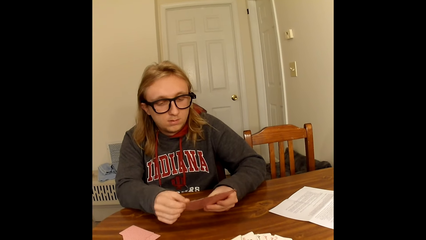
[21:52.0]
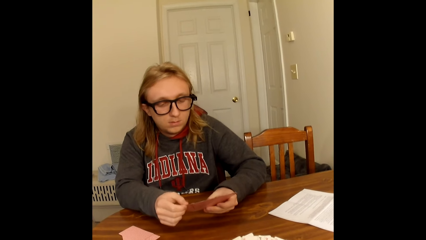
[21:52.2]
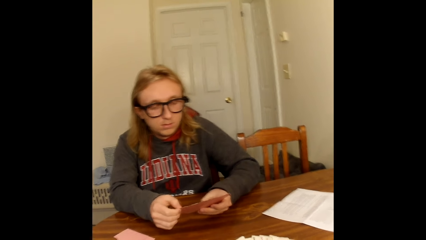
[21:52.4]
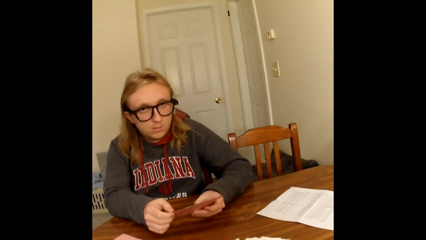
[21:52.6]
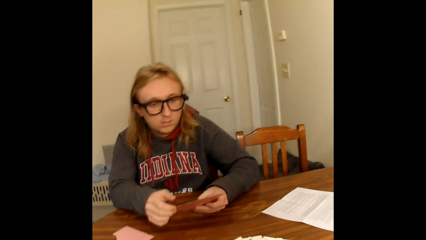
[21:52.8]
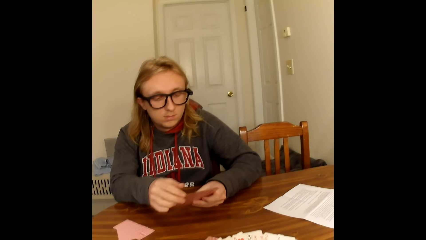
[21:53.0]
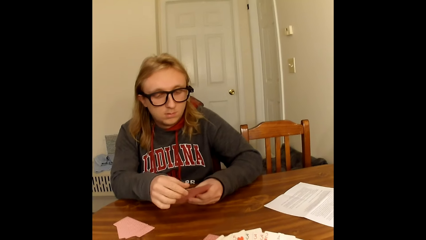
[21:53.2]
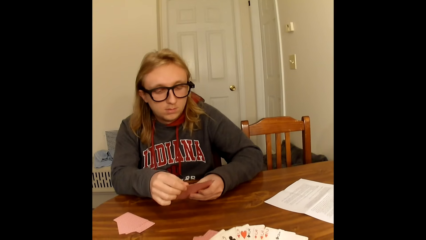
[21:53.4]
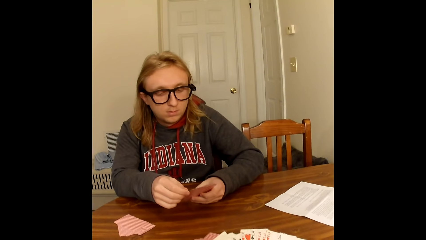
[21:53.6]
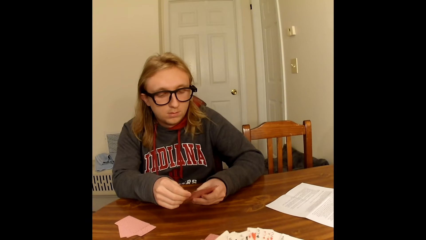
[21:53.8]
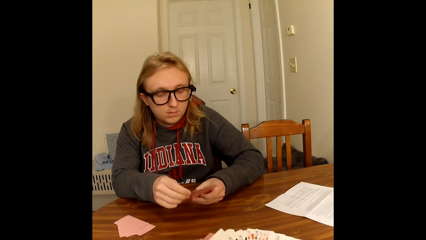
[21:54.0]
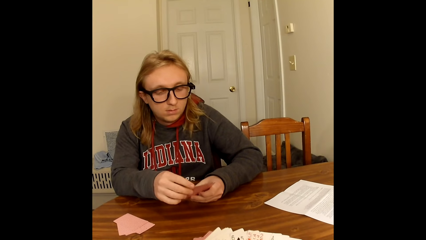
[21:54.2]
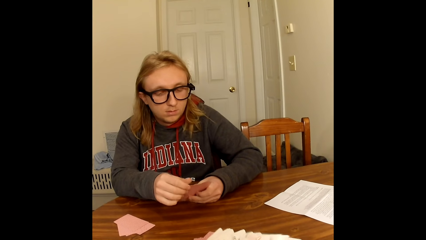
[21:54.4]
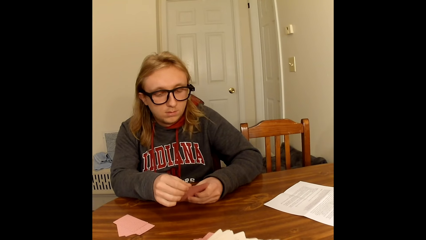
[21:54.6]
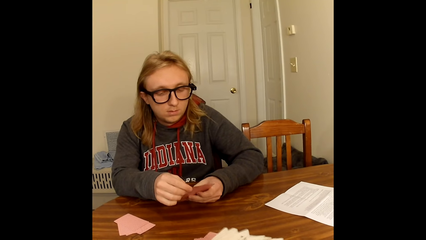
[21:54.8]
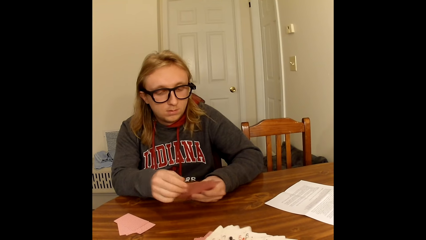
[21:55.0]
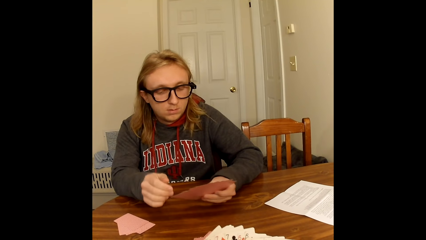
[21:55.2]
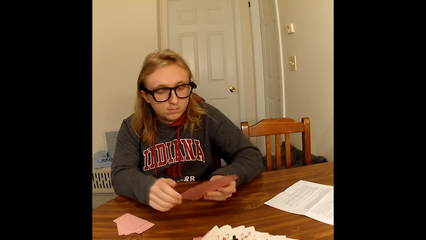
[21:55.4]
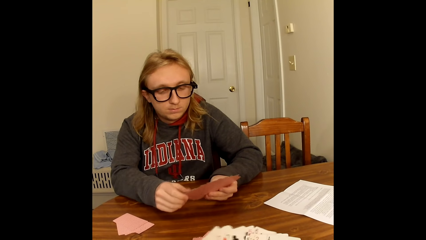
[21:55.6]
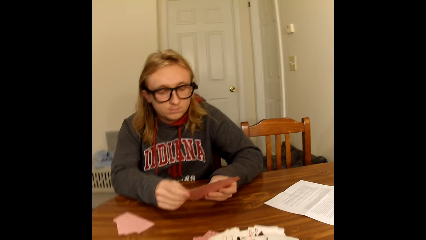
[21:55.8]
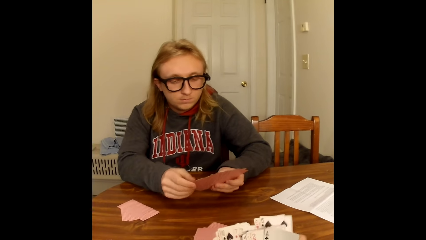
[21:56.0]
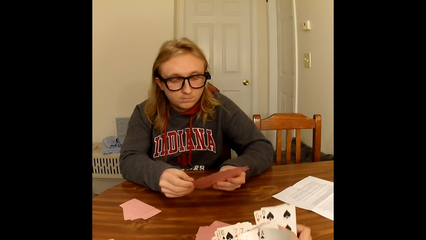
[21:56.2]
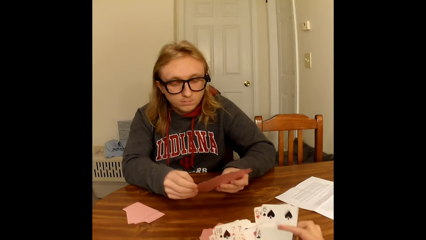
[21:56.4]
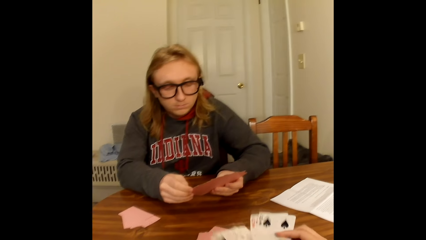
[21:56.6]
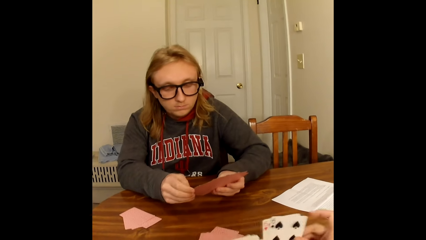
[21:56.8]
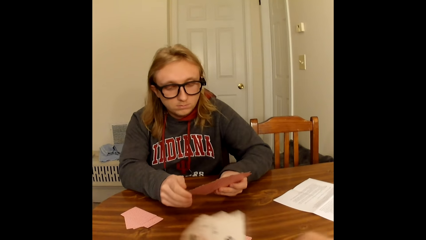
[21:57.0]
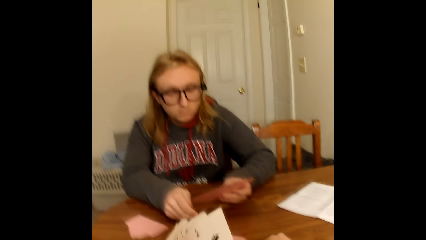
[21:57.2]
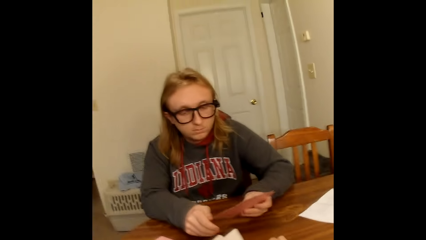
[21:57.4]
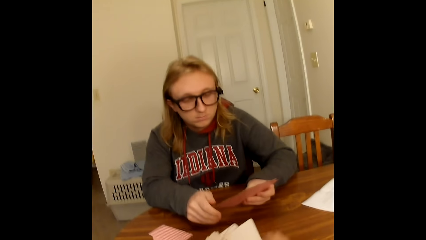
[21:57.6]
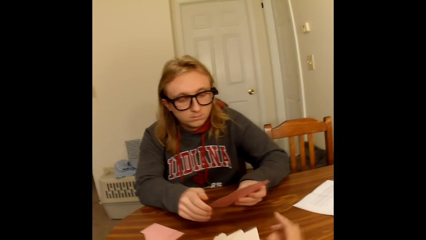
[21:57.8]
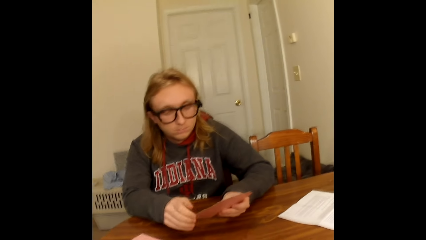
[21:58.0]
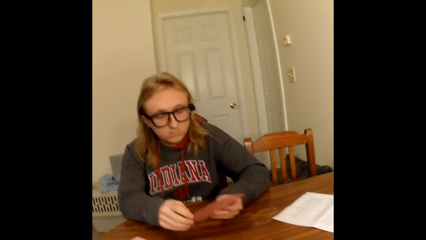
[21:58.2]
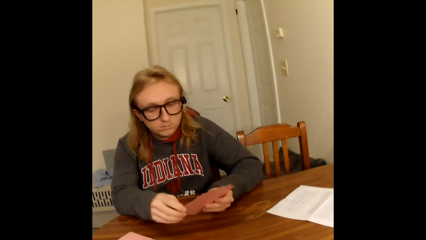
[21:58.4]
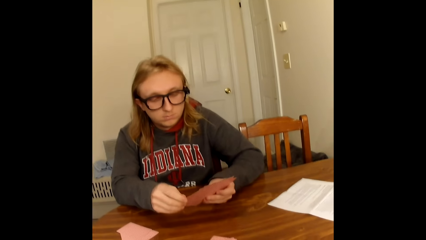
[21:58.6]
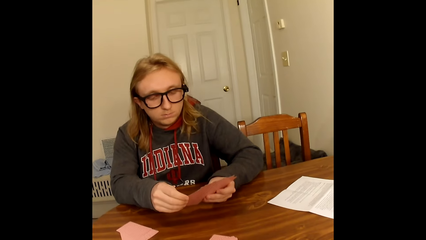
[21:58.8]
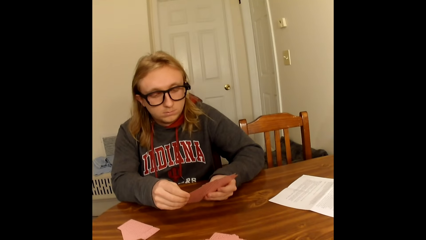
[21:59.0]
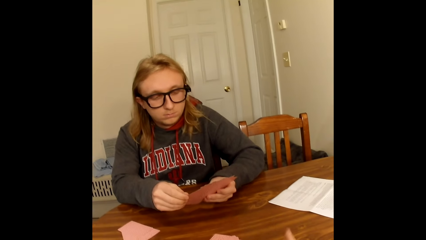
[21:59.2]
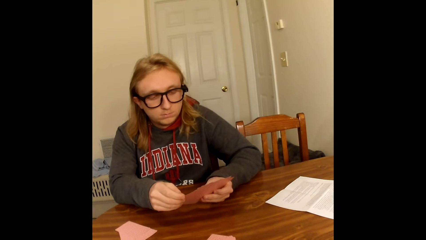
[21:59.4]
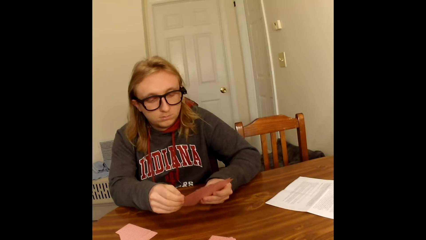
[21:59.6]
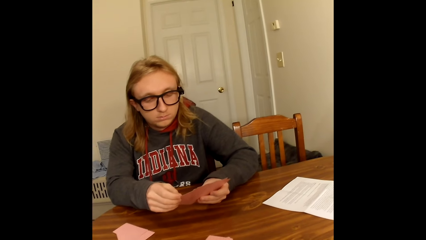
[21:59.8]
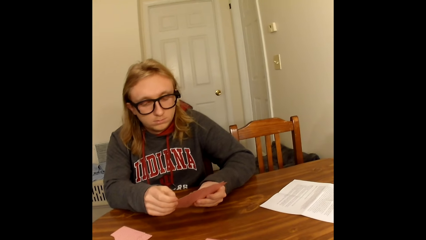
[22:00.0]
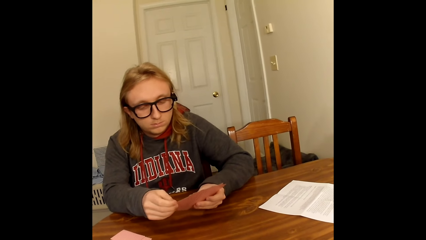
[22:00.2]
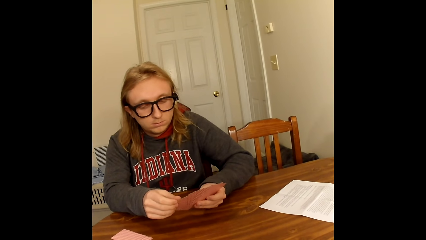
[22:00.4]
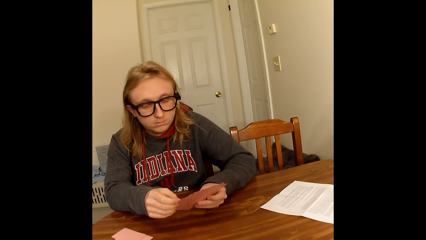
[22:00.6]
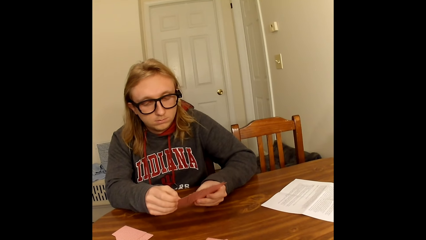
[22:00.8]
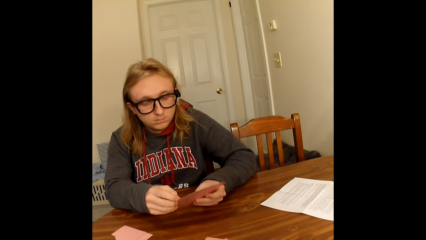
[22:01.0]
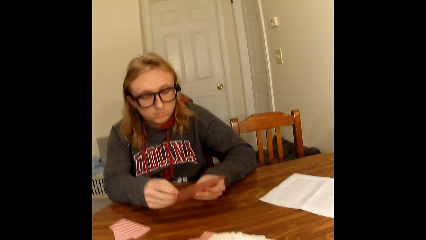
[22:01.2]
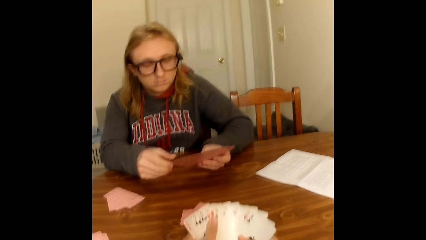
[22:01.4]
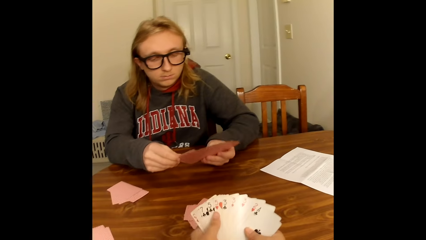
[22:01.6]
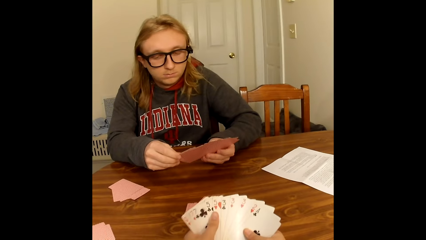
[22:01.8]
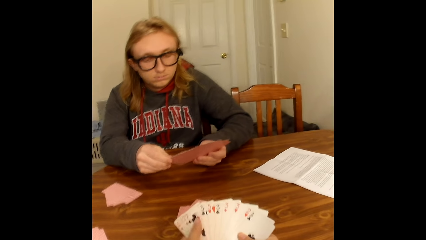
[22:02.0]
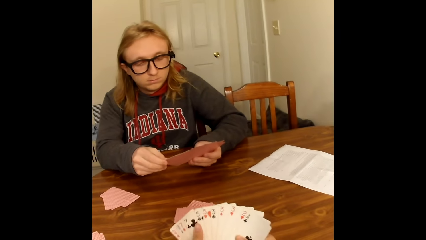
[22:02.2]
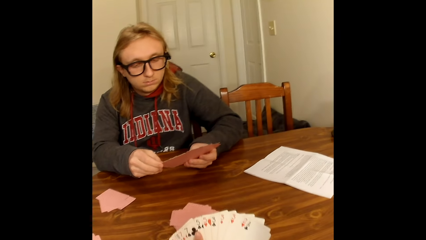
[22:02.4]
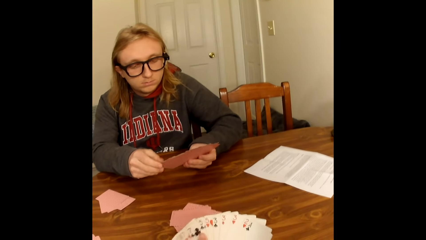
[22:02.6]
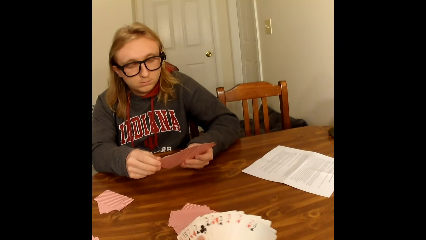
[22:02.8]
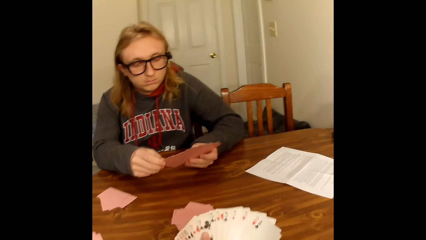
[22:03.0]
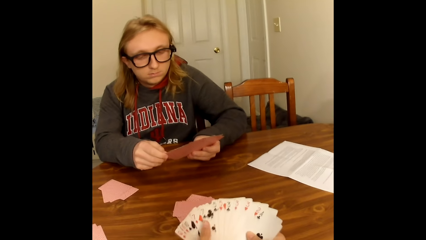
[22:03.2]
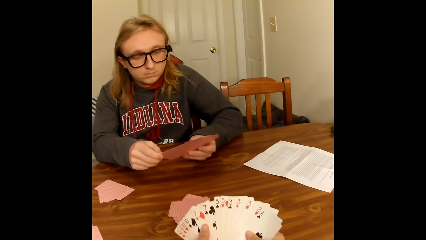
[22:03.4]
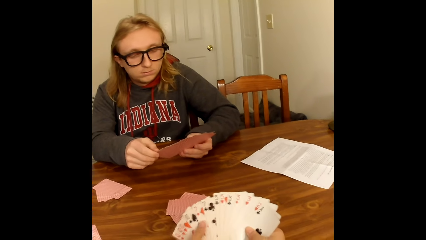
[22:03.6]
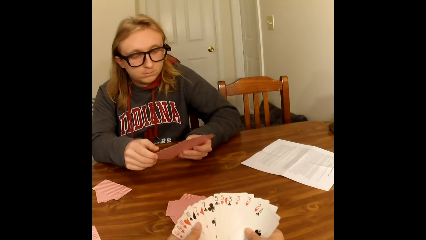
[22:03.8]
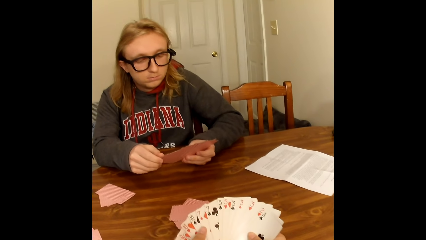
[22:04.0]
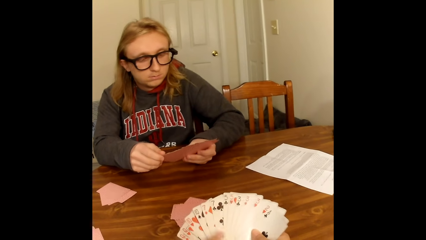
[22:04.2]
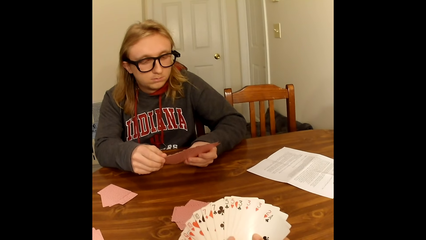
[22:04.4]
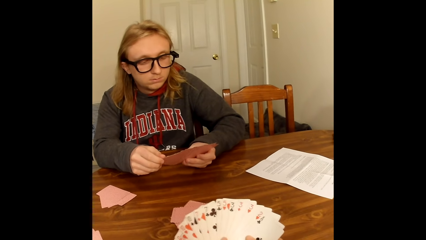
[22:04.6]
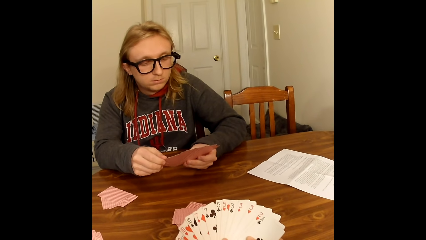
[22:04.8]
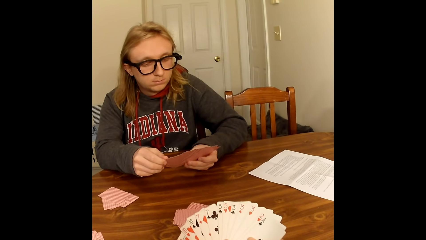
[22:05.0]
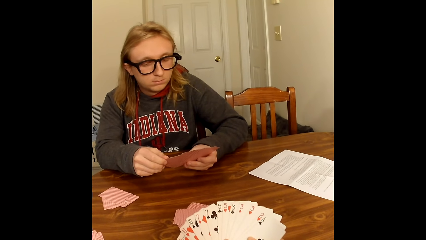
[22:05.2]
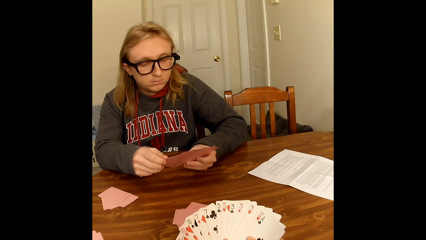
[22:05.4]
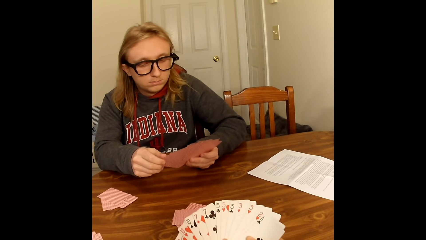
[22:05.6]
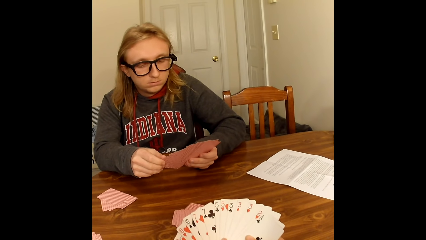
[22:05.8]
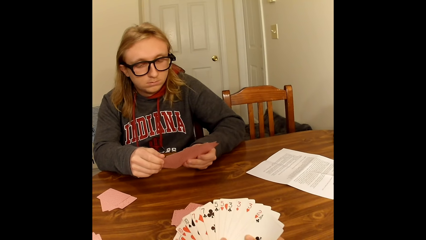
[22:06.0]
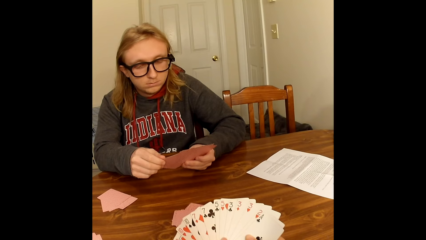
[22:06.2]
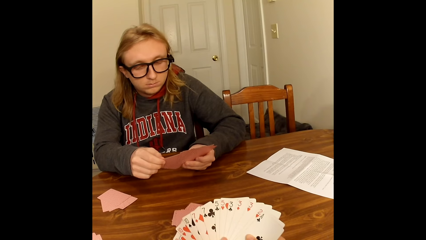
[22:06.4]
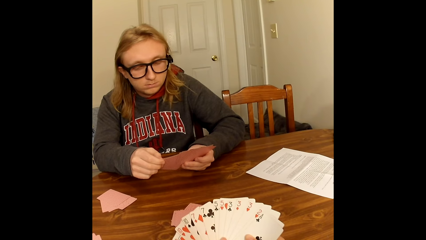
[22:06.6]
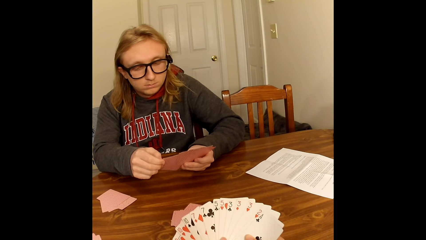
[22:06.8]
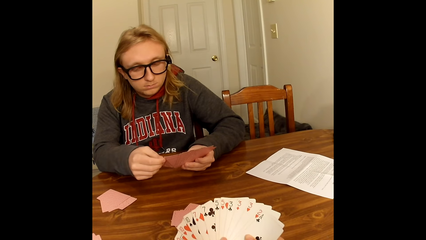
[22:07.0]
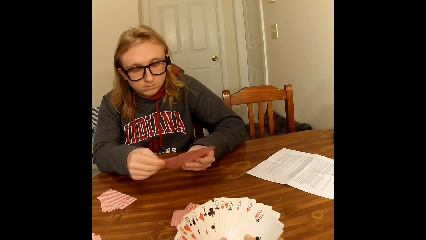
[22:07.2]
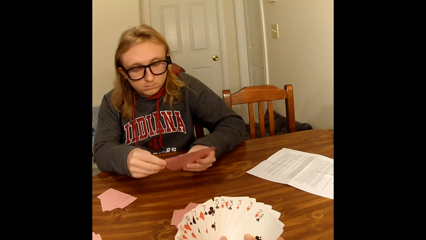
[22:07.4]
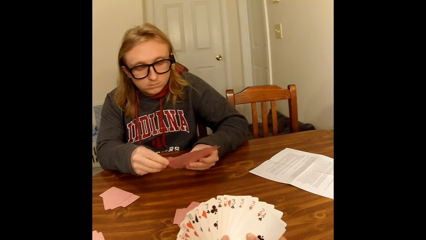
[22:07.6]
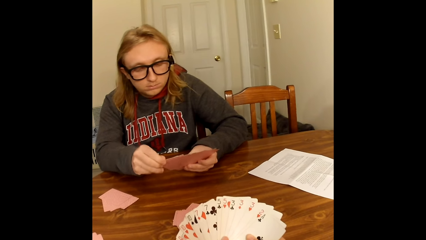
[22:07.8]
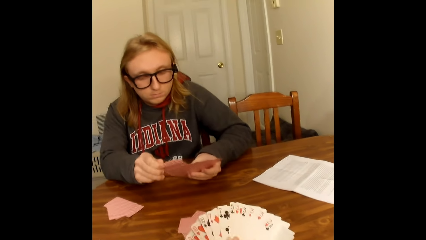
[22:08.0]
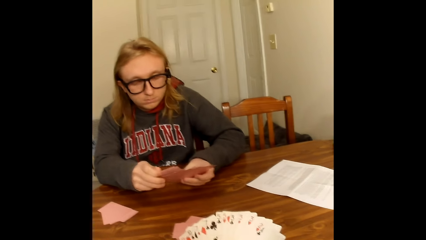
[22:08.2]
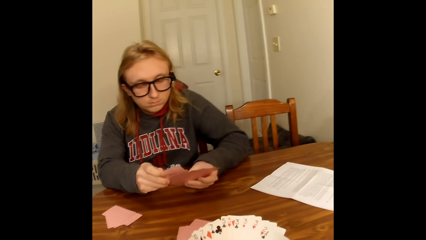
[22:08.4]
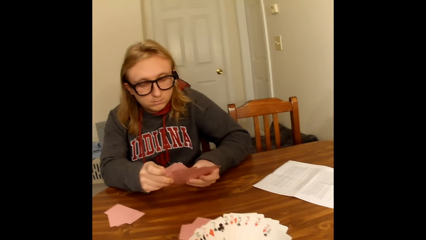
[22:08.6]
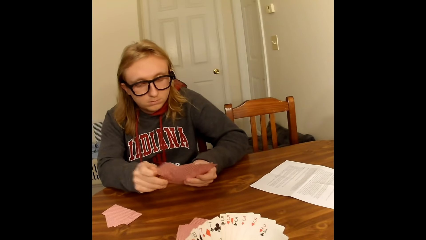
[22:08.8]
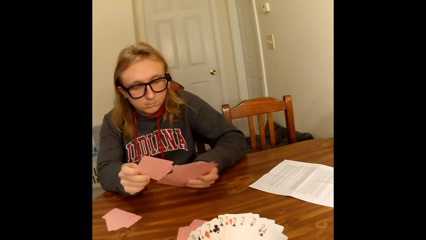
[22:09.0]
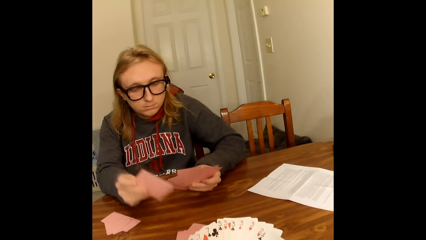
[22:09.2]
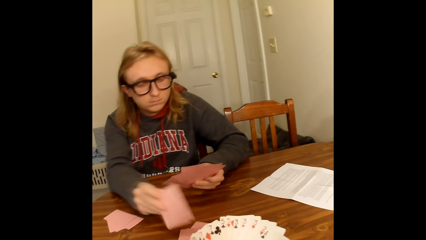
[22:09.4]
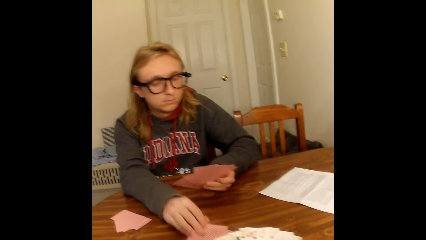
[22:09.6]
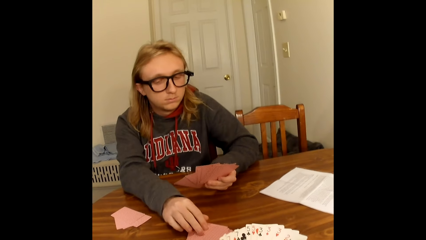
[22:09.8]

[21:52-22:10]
The camera wearer puts the cards on the table and arranges the cards. A man looks at the cards. The camera wearer converses. The man places two cards on the table with his right hand.
